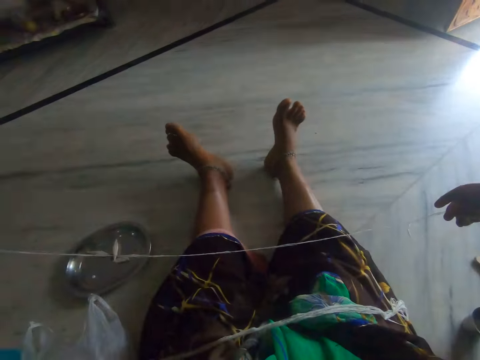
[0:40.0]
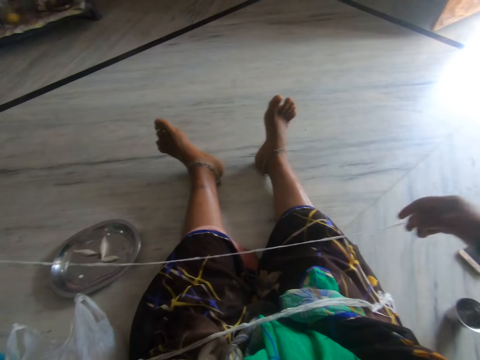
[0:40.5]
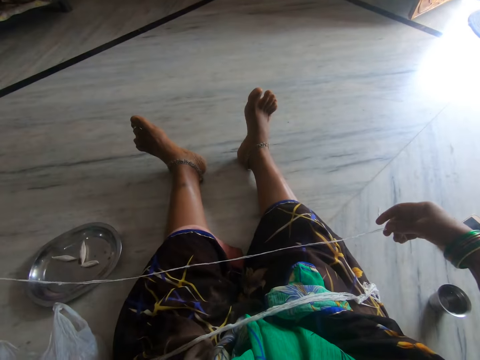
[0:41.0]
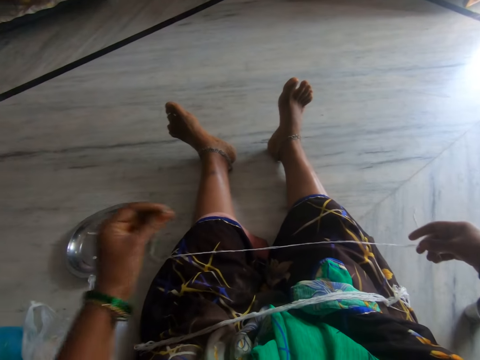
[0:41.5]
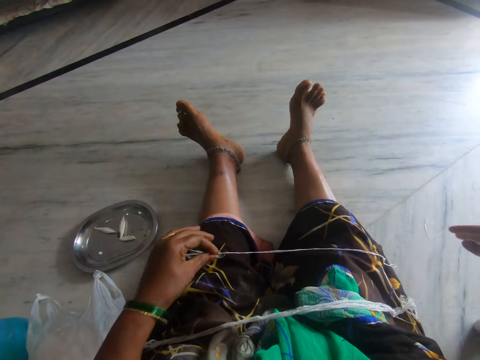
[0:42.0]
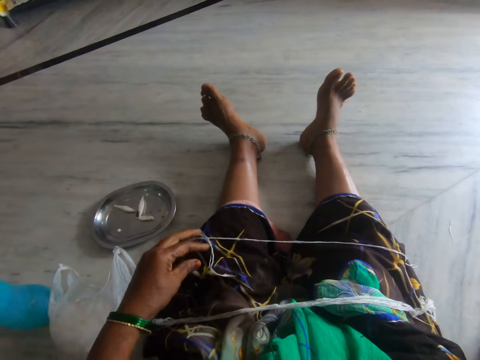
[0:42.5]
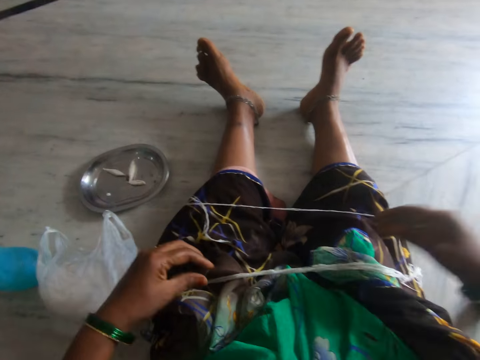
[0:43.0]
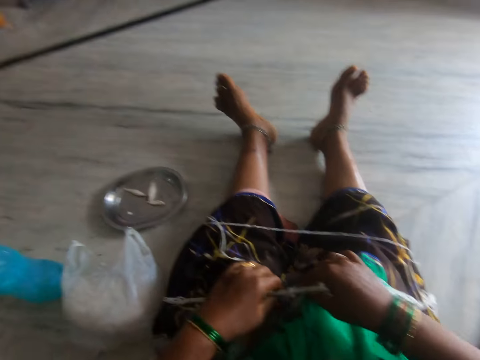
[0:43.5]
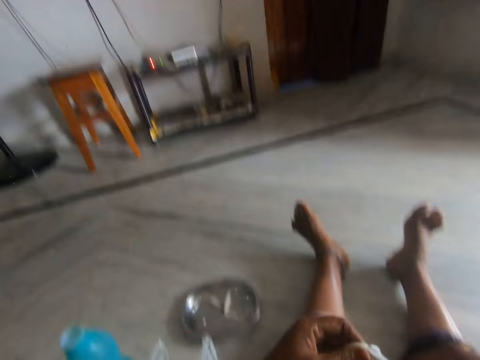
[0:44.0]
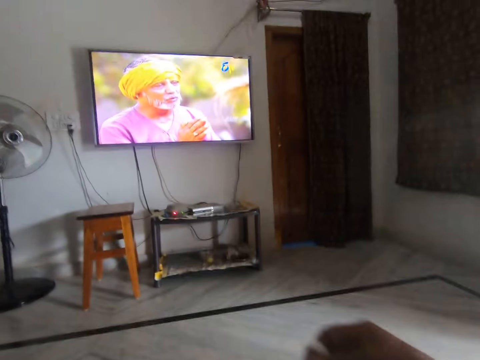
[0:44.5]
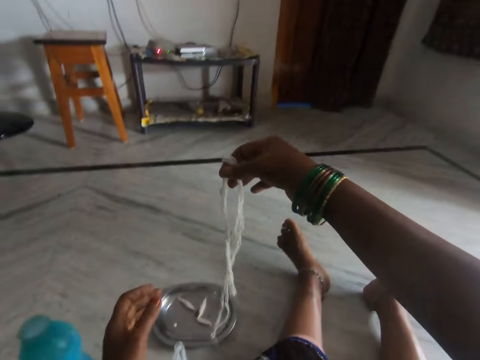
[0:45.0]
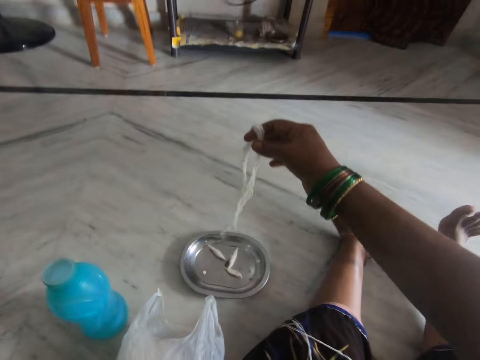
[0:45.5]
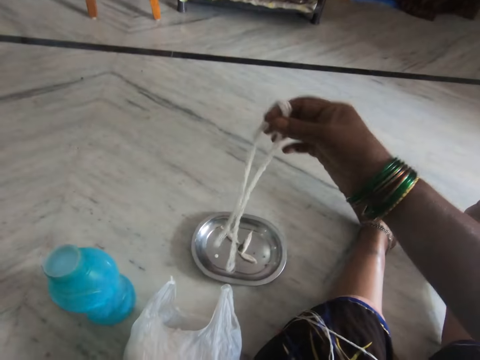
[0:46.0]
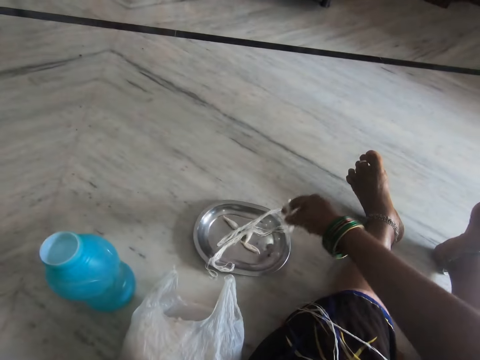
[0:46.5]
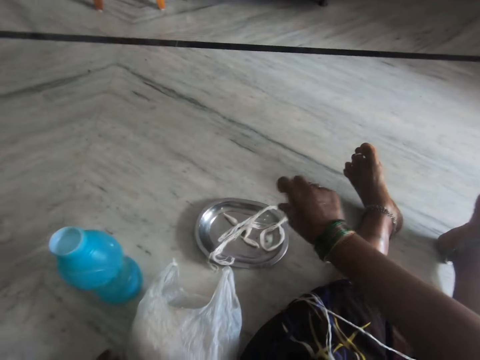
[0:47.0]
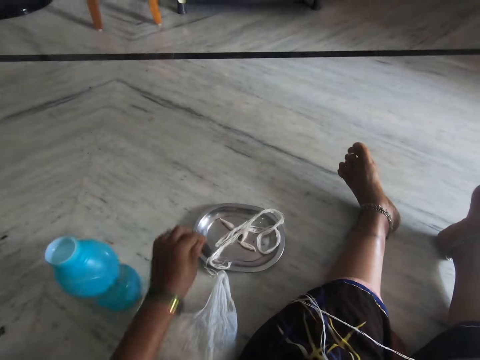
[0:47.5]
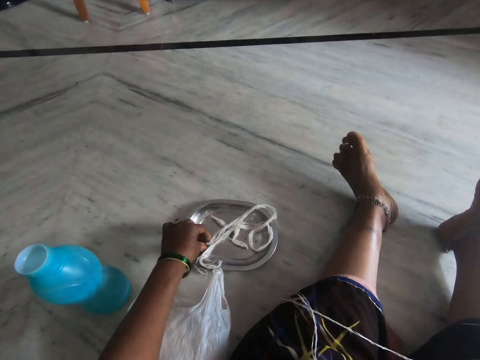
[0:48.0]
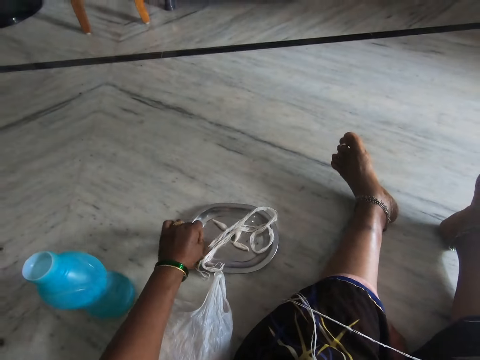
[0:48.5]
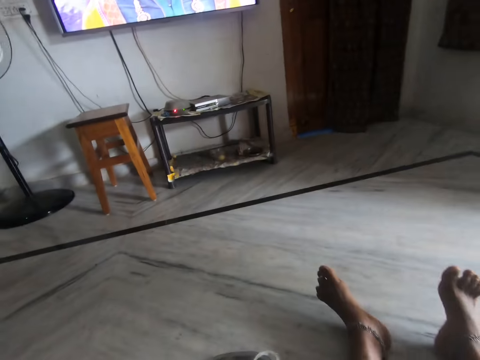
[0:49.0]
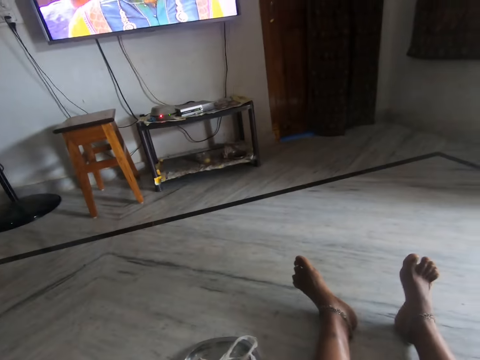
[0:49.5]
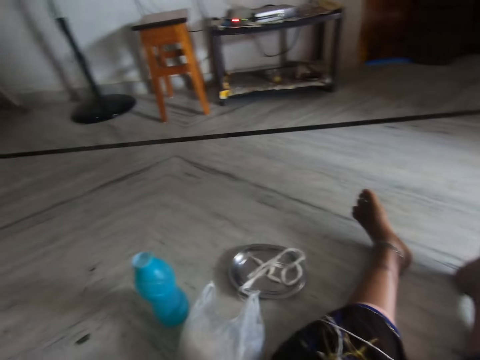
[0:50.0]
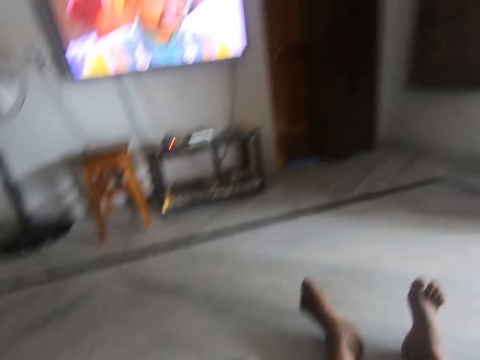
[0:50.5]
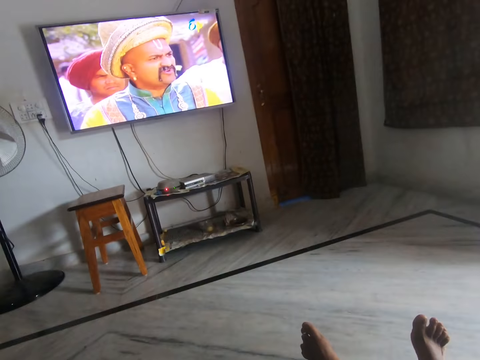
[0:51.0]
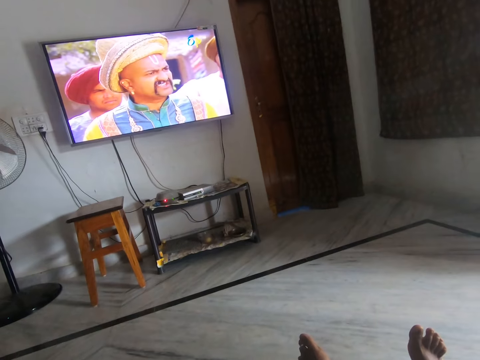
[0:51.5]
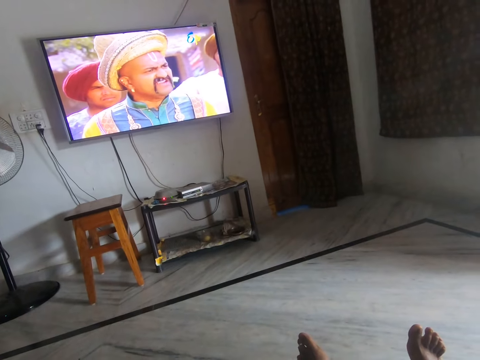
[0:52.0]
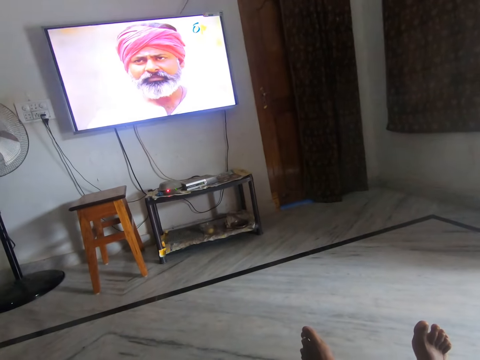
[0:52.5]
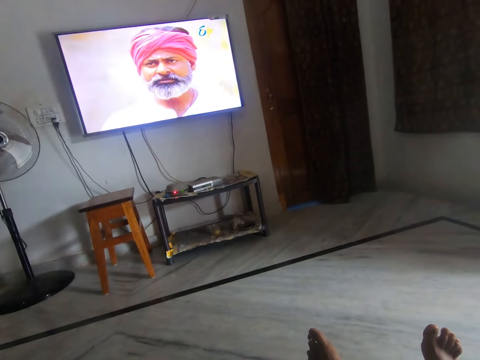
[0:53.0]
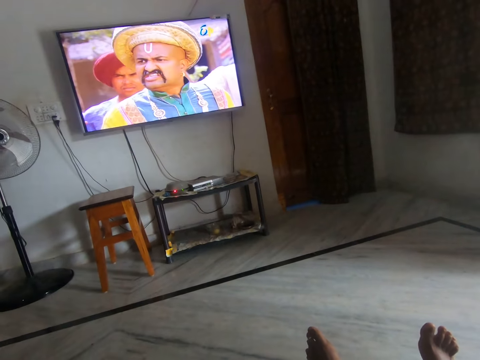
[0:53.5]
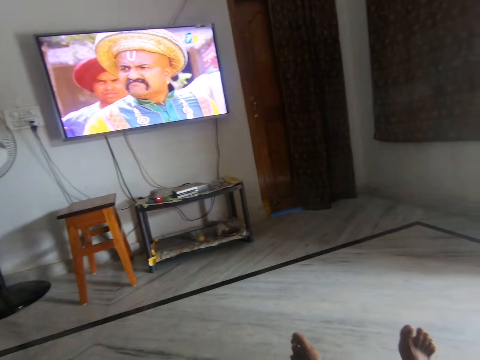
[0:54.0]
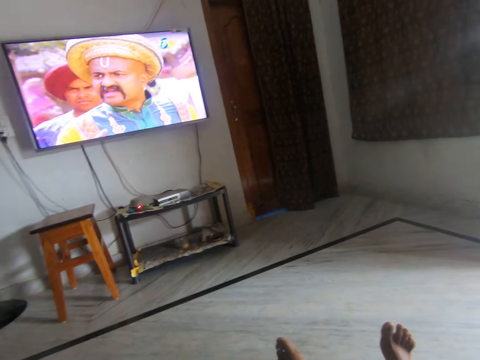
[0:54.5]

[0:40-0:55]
The camera wearer places the yarn or string separately on both legs. She folds the string with her hand. She moves her hands towards her. She picks up the initial thread of yarn. She stares at the television. She moves her hand forward. She returns the thread to the plate on the floor. She moves her hand towards her. She moves her left hand forward. She places her hand on the plate. She moves her hand towards her. She stares at her feet. She looks at the plate. She moves her hand forward. She picks up the bottle. She stares at the television.

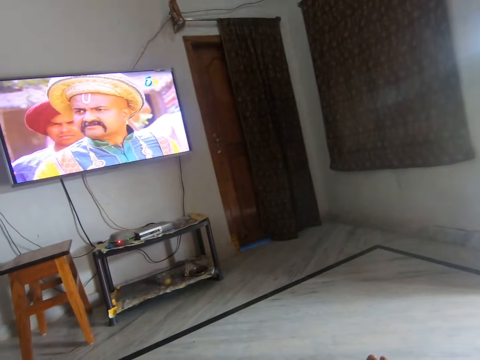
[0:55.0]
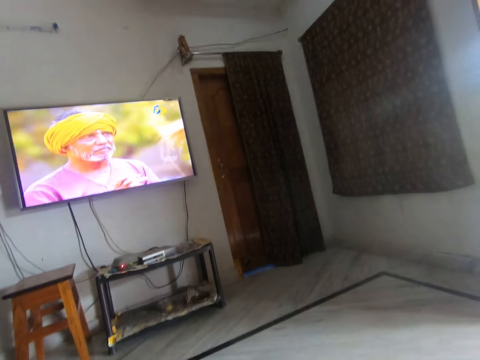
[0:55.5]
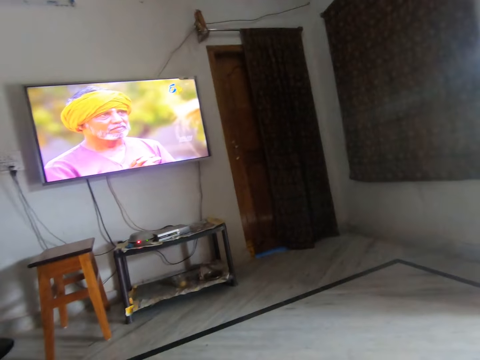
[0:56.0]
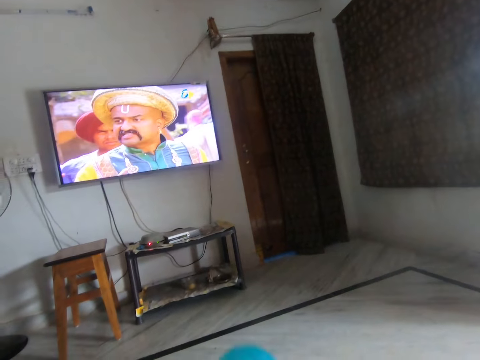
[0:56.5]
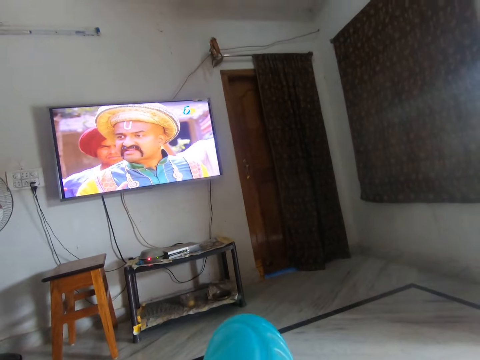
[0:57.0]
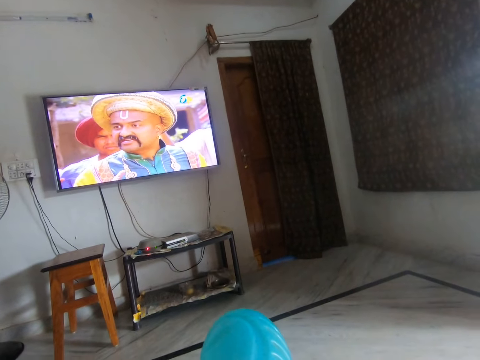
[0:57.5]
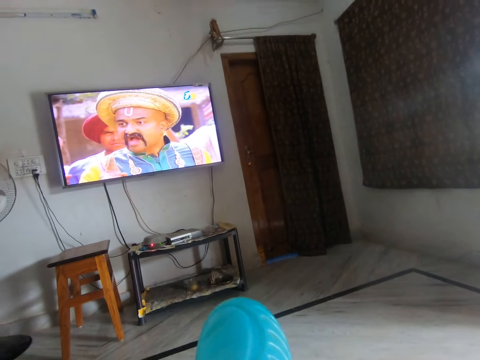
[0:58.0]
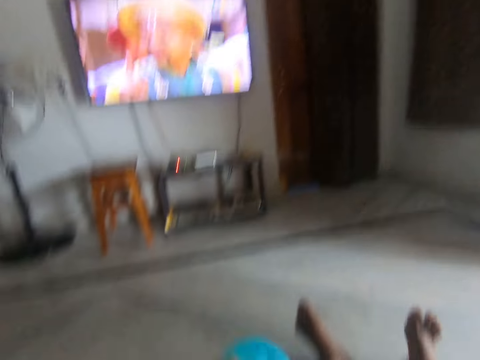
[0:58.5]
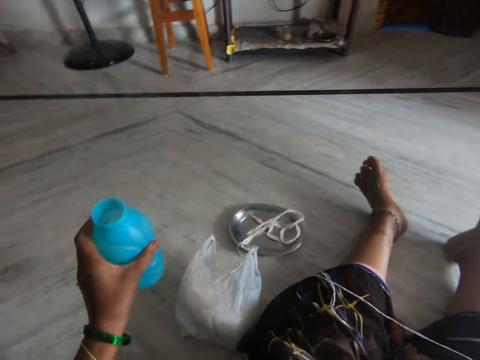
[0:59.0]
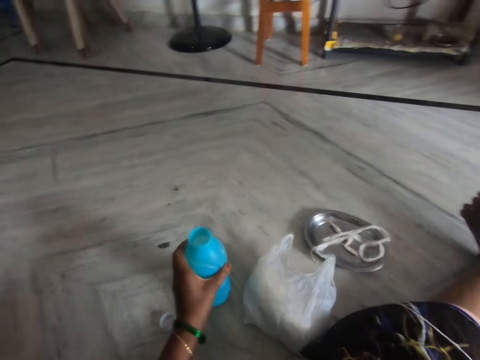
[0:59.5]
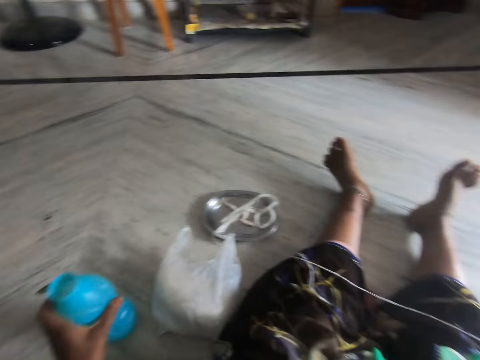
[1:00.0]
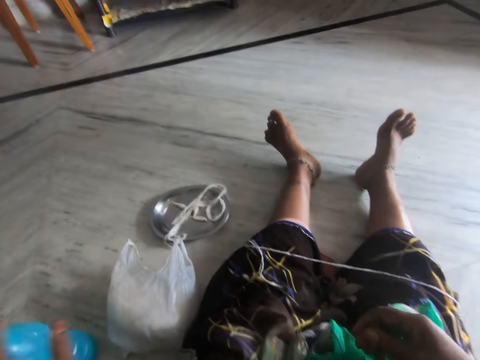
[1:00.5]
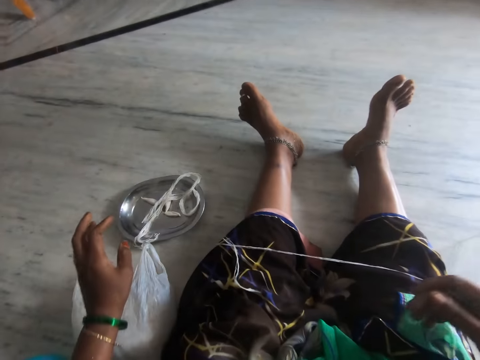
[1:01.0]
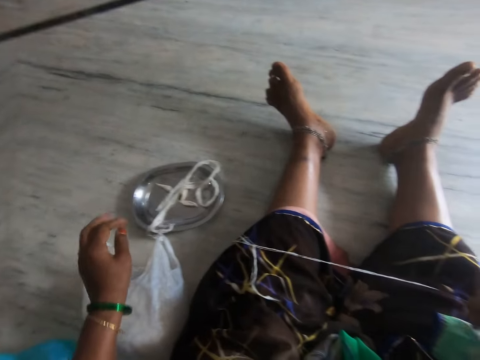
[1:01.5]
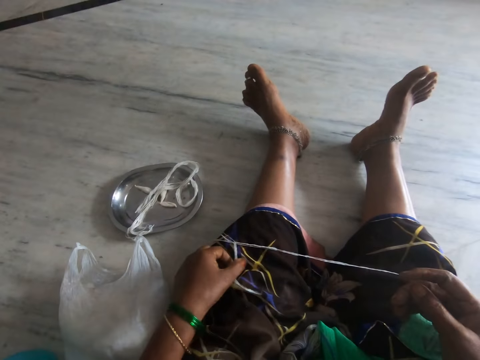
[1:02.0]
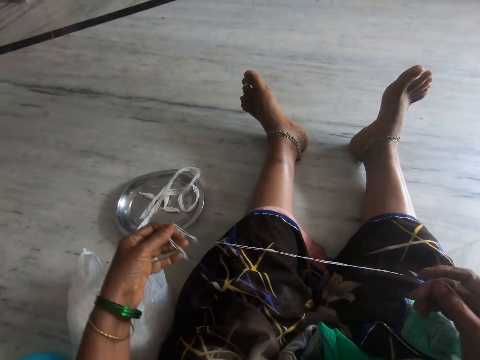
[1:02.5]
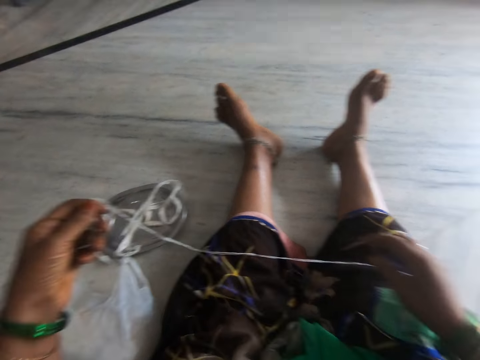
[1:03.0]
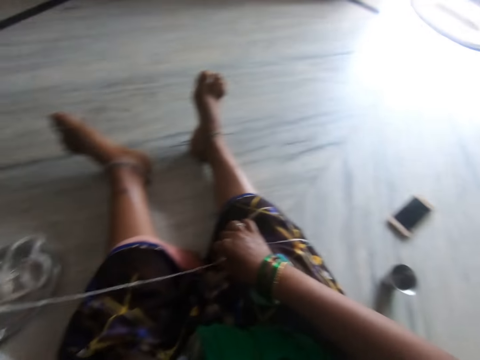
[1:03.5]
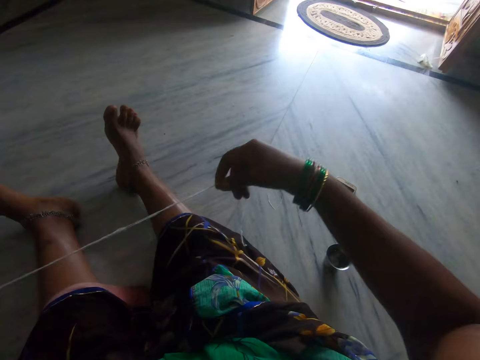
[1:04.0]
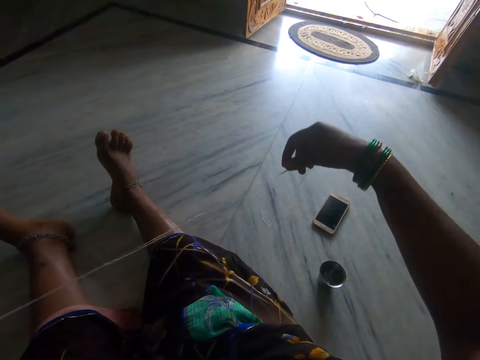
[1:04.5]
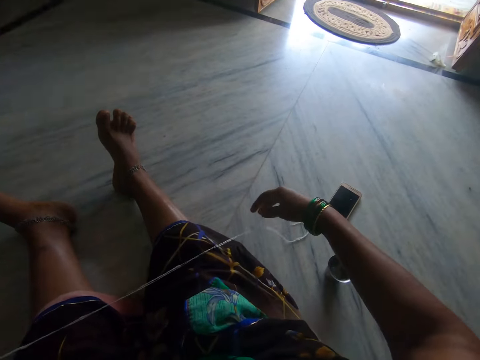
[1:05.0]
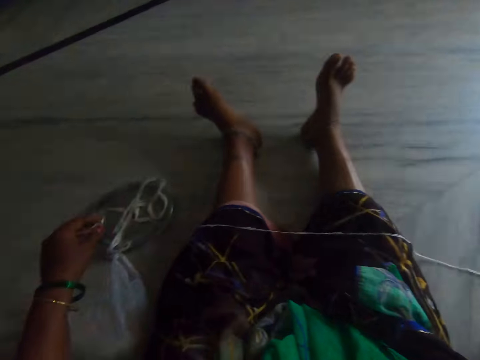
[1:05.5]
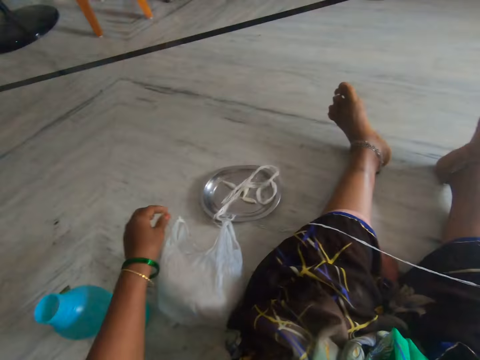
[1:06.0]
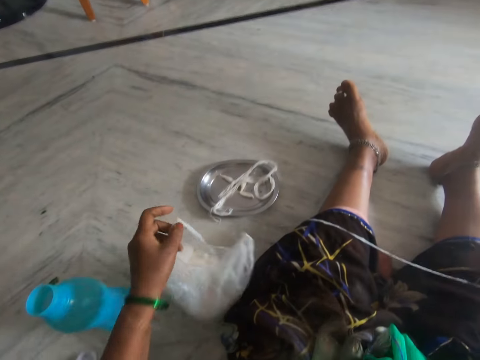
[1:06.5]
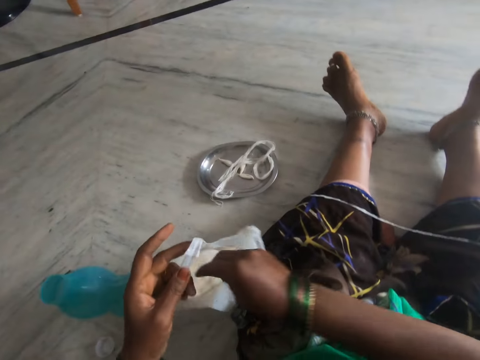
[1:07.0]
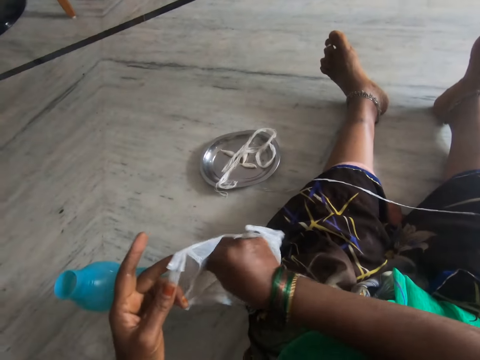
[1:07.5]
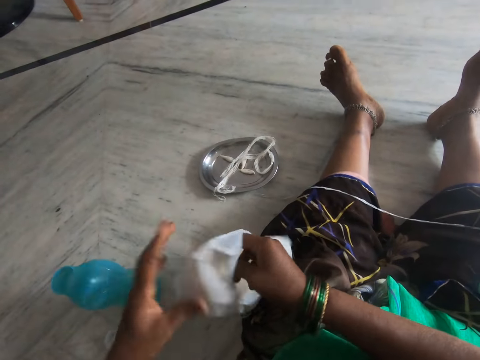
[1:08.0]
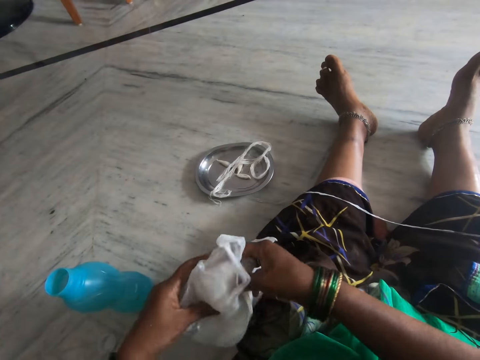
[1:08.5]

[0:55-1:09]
The camera wearer drinks water from the bottle. She lowers the bottle. She places the bottle on the floor. She drops the bottle. She moves her left hand forward. She moves her hand towards her. She picks the second thread of yarn from her legs. She holds the string with both her hands and lifts up the string. She lowers her hand and places the string on her thigh. She drops the thread of yarn on her legs. She stares at the paper bag. She picks up the paper bag. She moves her right hand towards the paper bag. She places her hand inside the paper. She pulls on the cotton with her hand.
